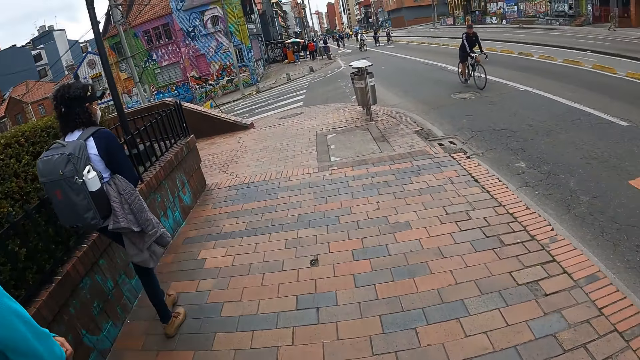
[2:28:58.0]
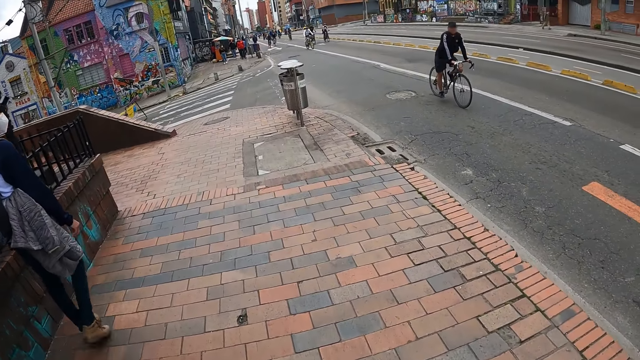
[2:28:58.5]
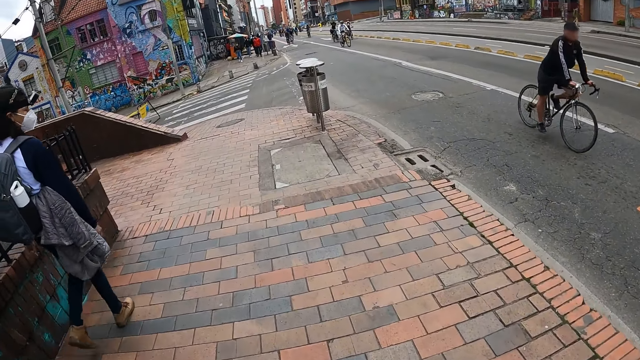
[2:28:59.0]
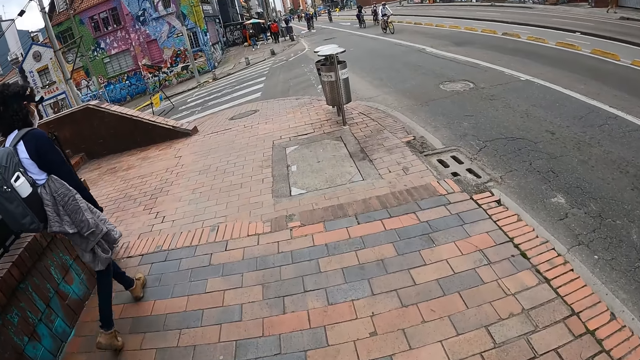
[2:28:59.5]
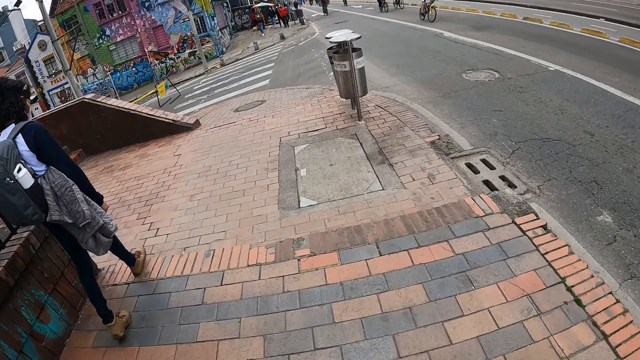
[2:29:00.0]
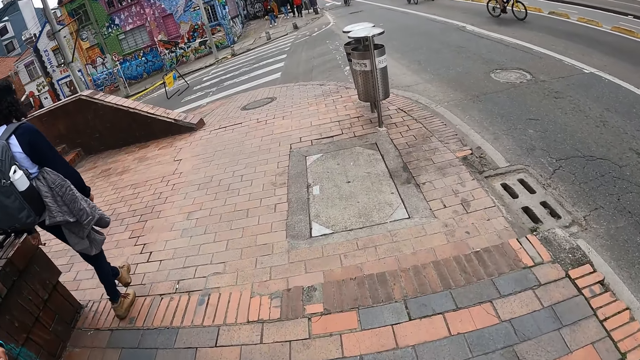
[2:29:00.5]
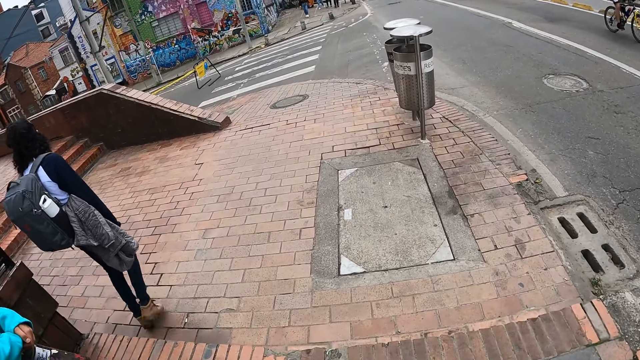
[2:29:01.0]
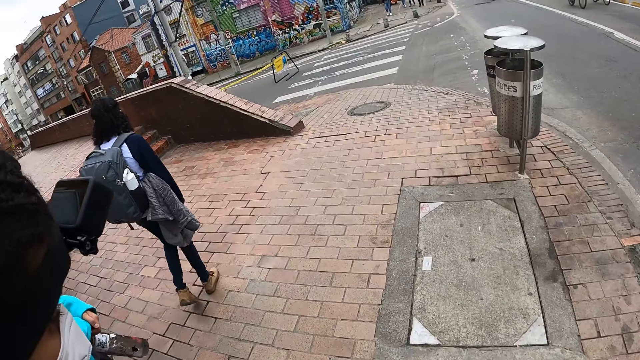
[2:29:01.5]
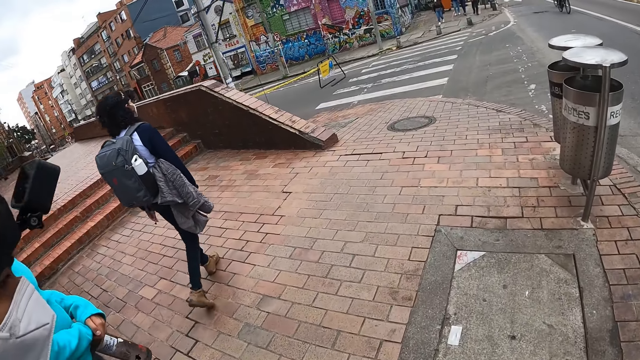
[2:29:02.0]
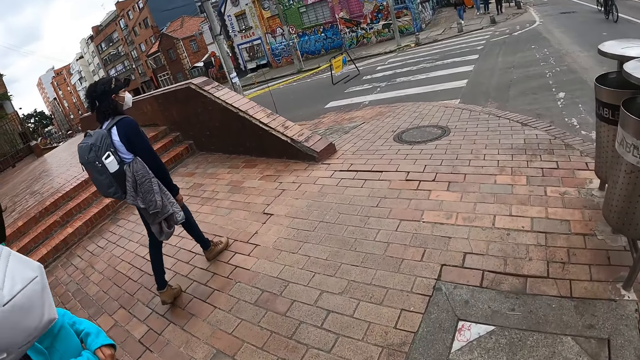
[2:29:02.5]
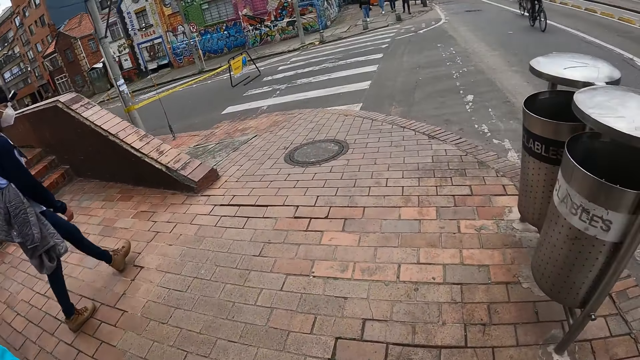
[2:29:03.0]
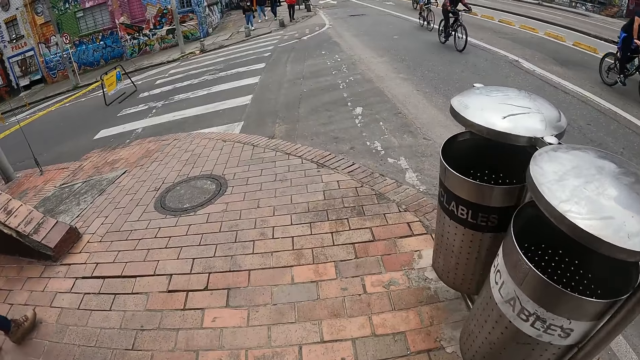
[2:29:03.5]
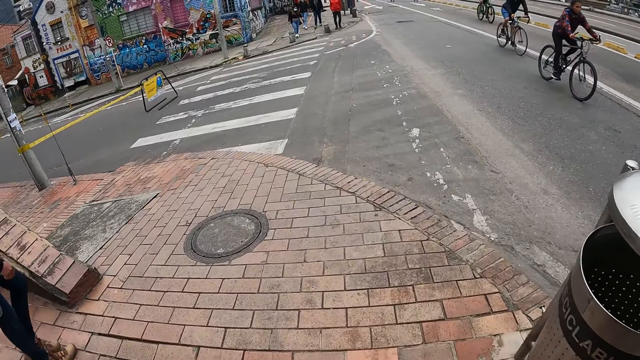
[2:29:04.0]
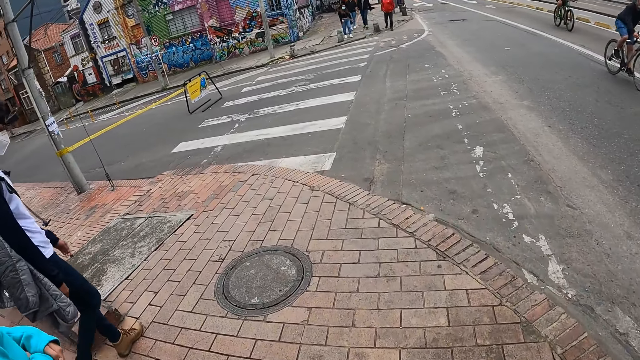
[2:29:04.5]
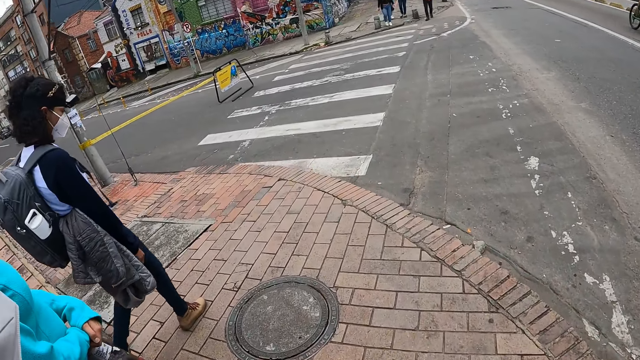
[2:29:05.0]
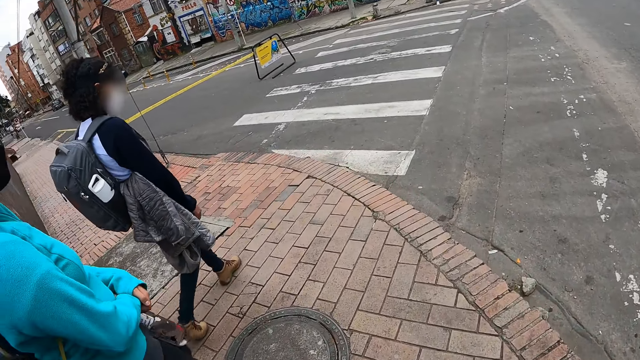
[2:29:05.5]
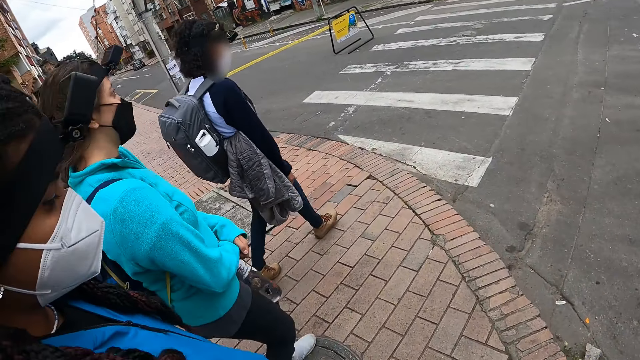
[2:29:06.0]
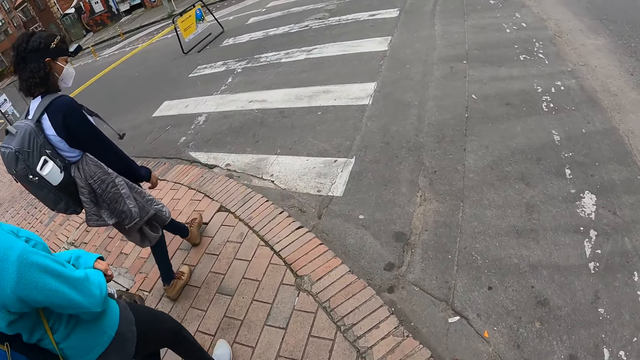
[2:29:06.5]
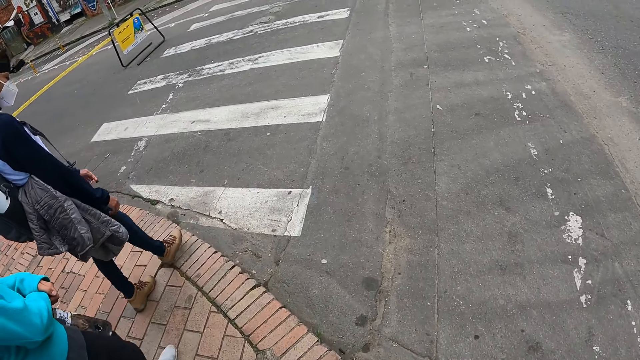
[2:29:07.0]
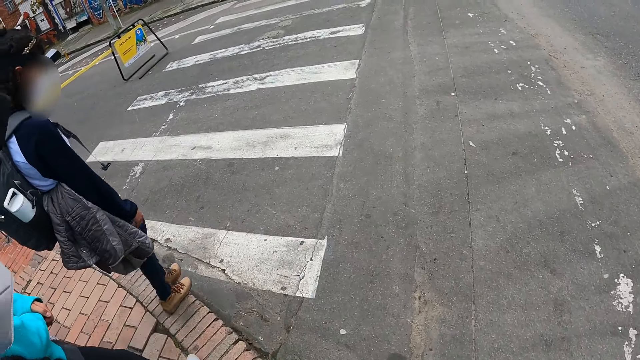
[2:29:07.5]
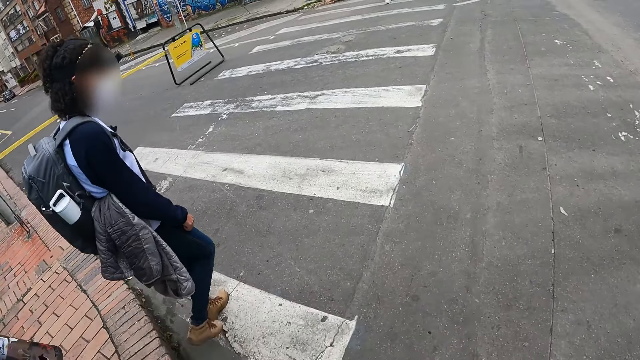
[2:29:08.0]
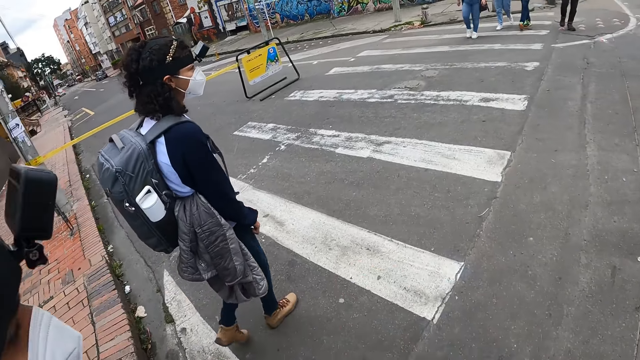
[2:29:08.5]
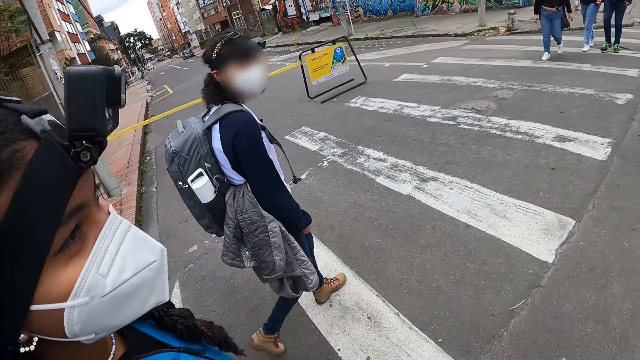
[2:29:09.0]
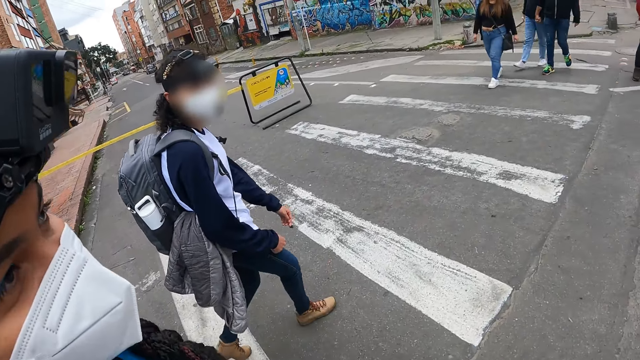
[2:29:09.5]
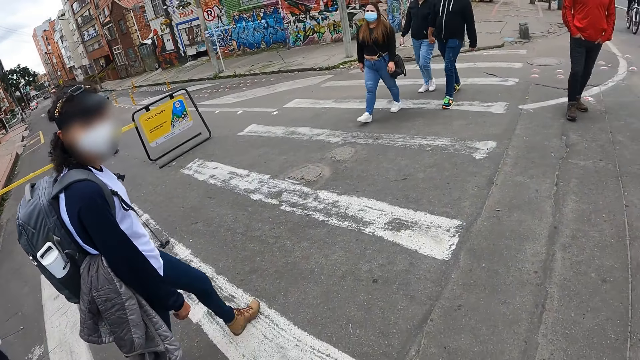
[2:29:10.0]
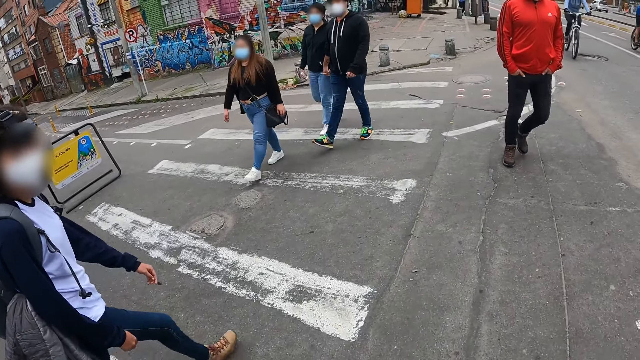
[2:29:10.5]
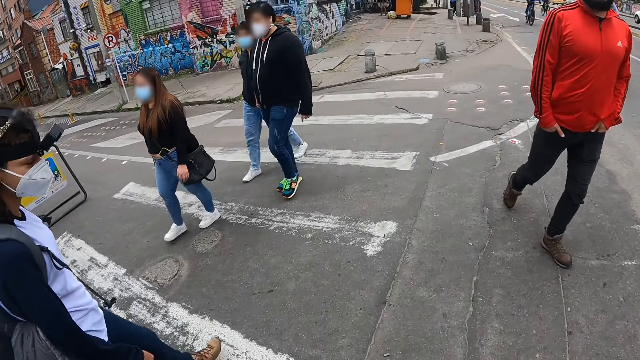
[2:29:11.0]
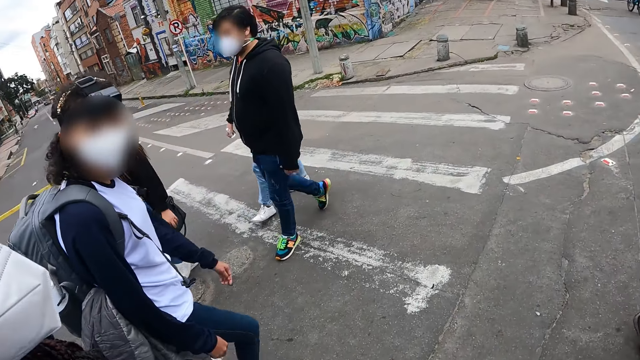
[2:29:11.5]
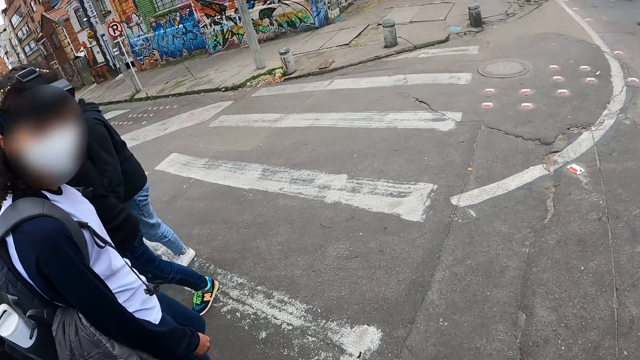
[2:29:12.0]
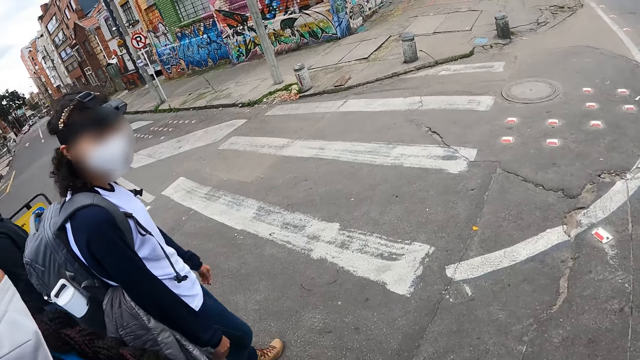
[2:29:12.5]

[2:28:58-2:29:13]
A woman walks. A man rides a bike. The woman walks. Another woman walks. The first woman walks. A third woman walks. The first woman walks. The camera wearer crosses a zebra crossing on a road with the women. The first woman turns the head. The camera wearer interacts with the women. A fourth woman crosses the road.

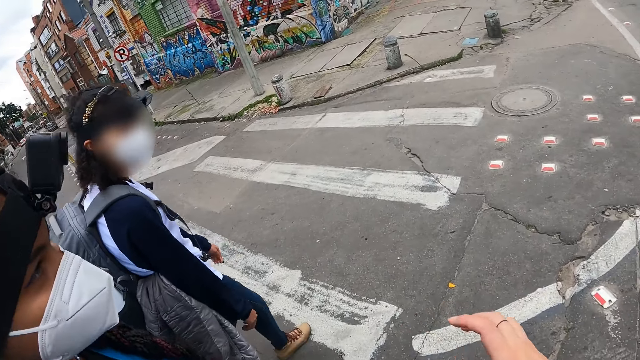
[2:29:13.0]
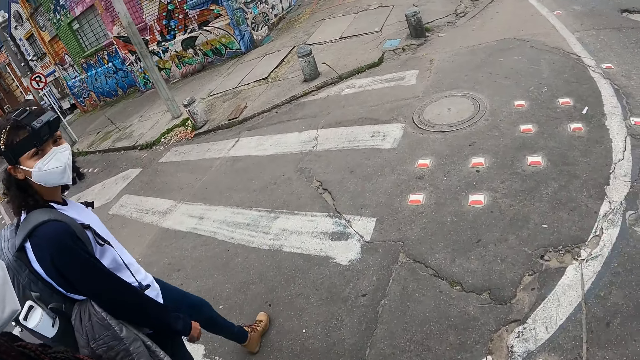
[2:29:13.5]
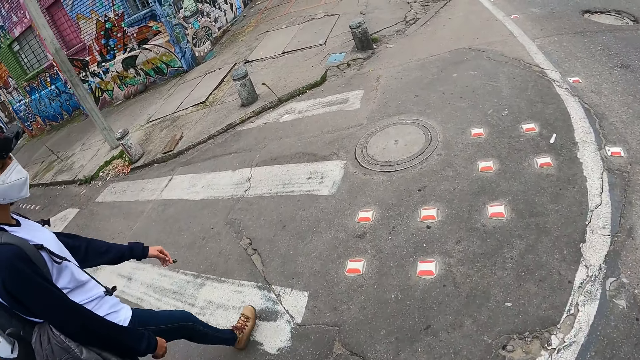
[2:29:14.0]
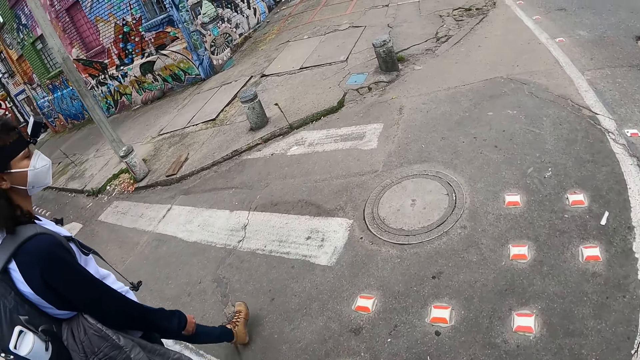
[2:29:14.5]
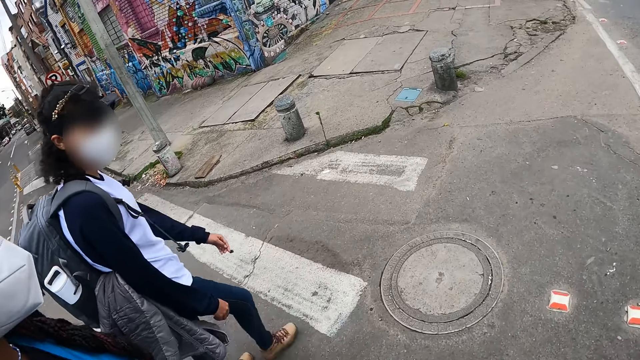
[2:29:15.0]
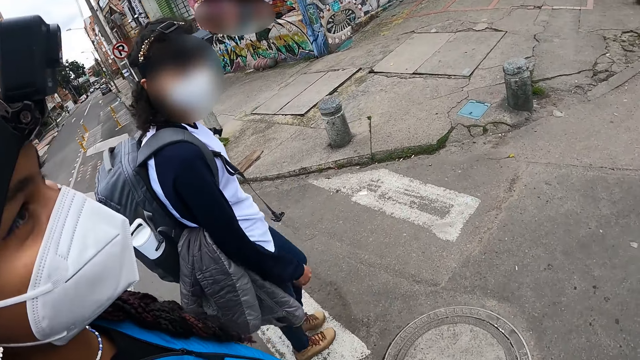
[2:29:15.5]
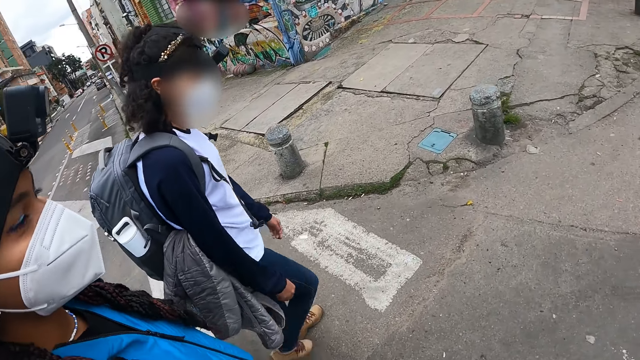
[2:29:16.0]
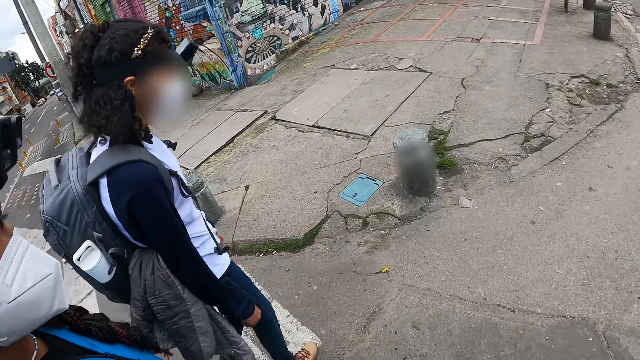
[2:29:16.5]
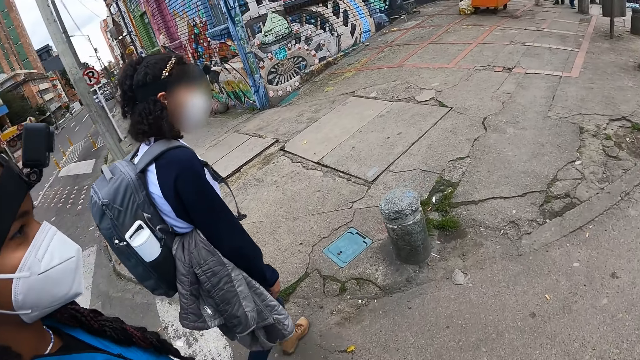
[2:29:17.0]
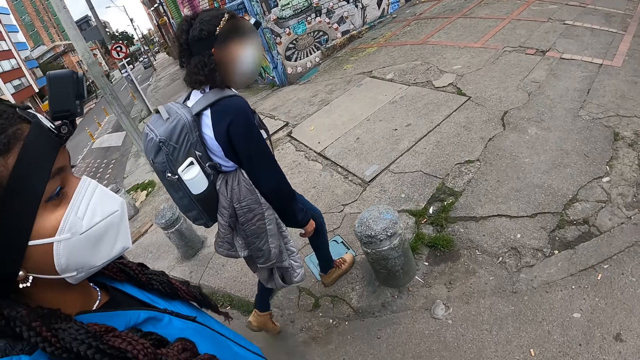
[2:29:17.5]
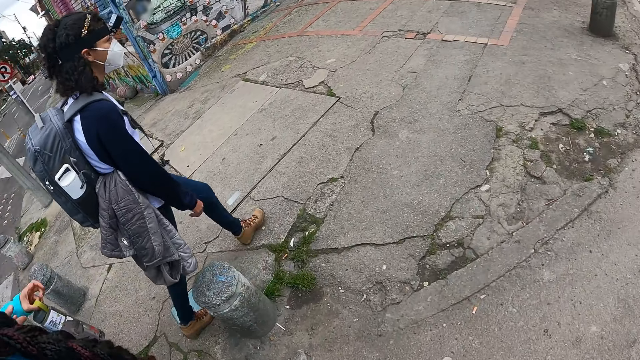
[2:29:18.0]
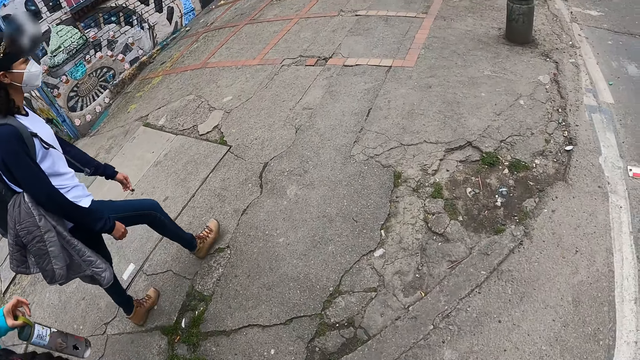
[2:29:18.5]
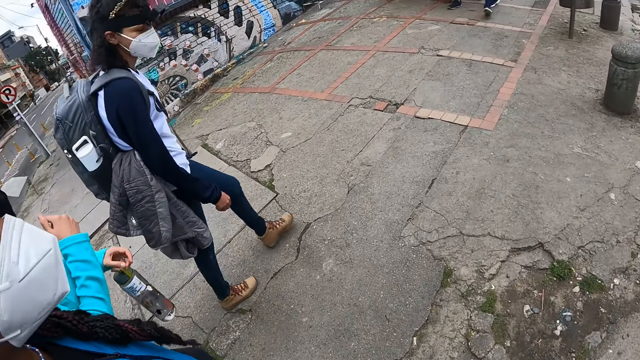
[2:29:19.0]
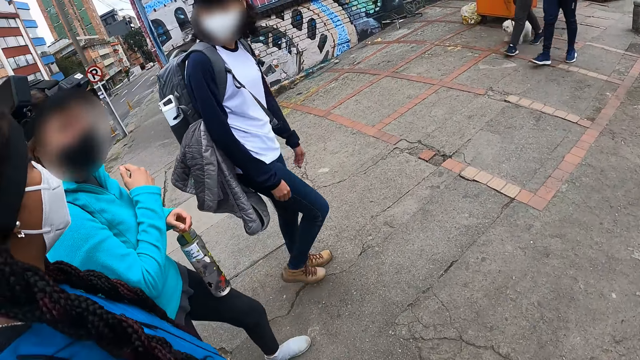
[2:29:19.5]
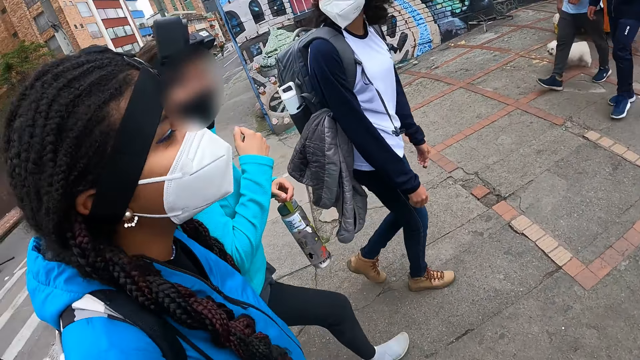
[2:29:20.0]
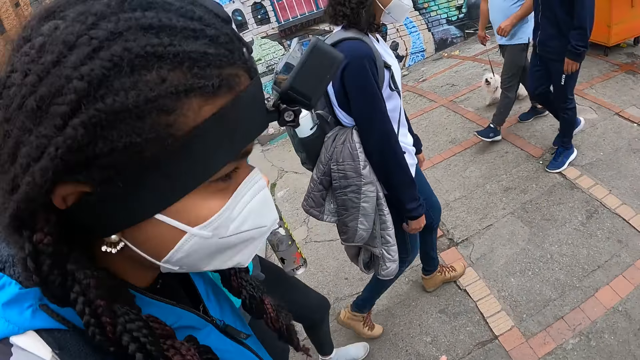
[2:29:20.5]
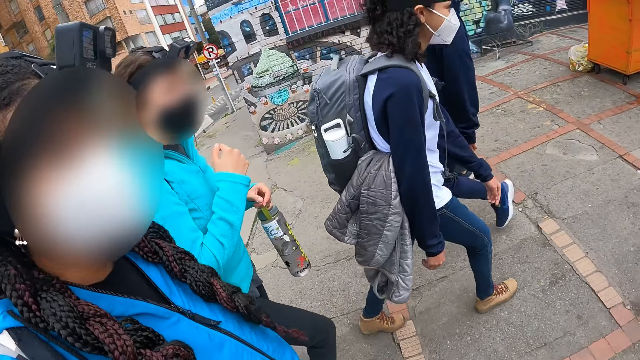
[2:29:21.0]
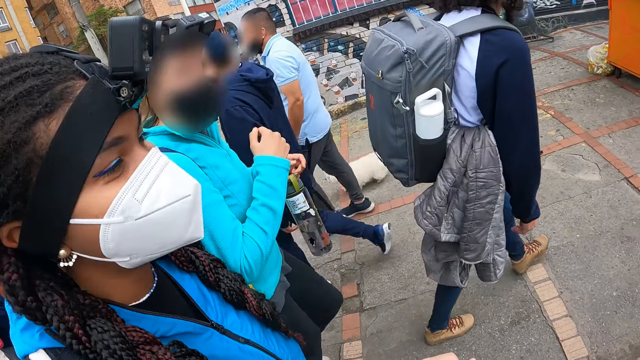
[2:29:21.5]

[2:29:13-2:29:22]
A woman turns the head. The woman walks. Another woman walks. The first woman walks. The camera wearer walks the sidewalk of a road with the women. A third woman walks.
